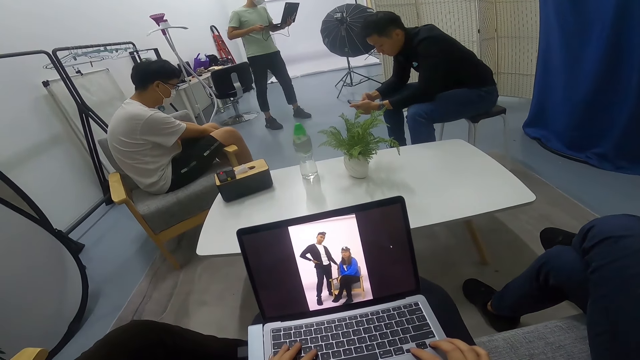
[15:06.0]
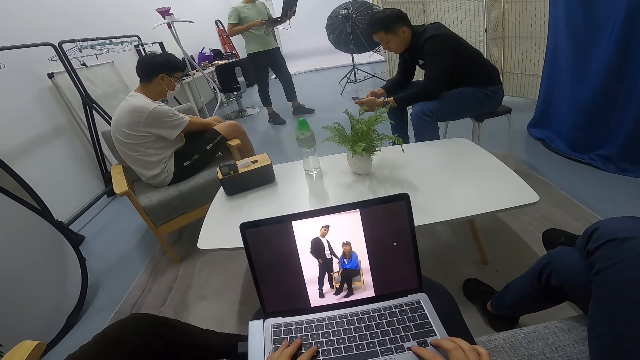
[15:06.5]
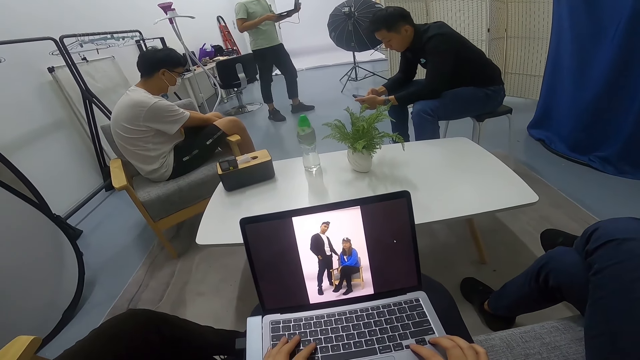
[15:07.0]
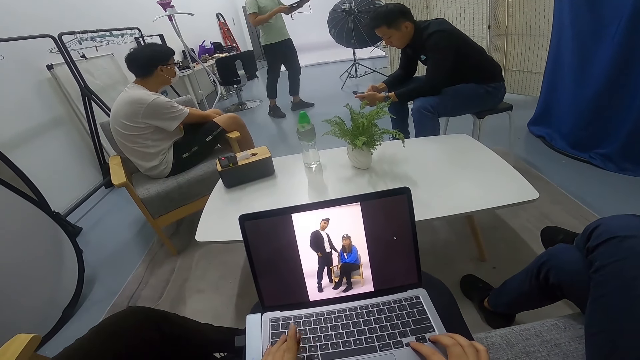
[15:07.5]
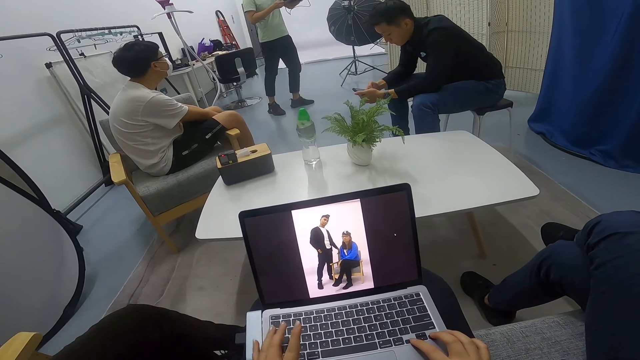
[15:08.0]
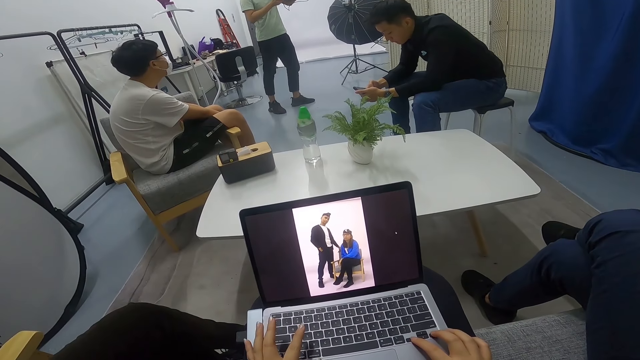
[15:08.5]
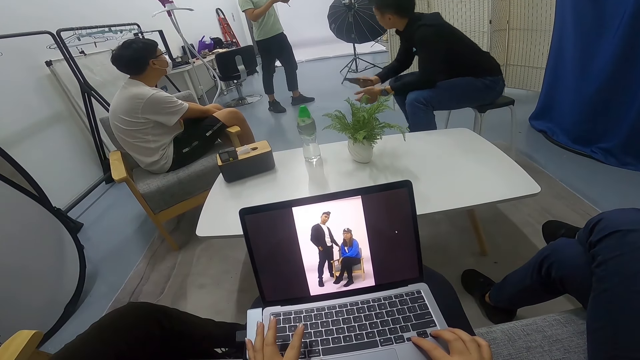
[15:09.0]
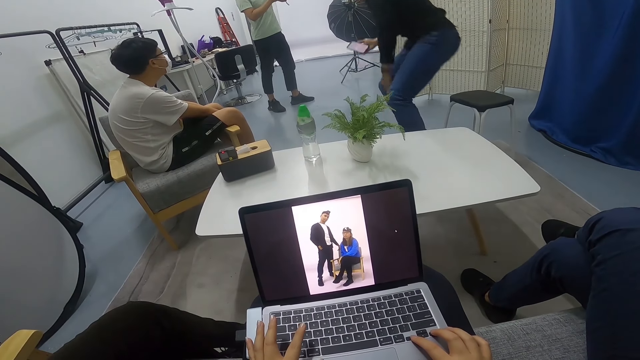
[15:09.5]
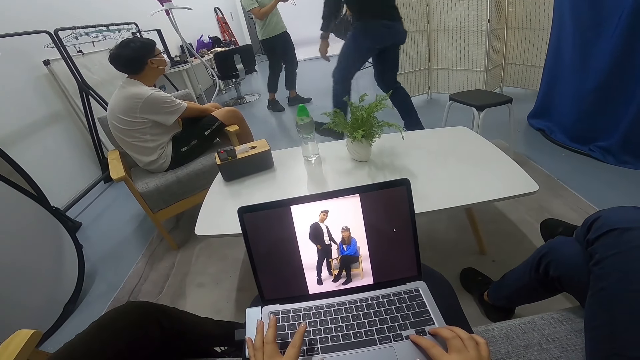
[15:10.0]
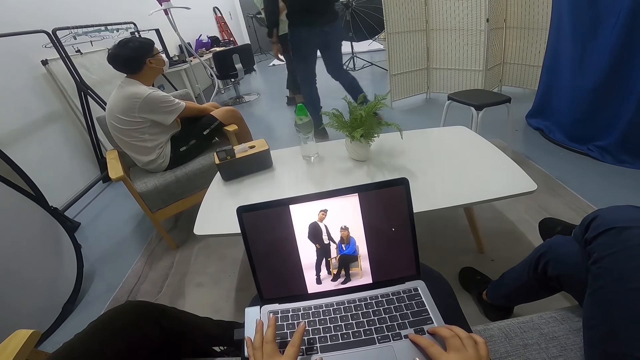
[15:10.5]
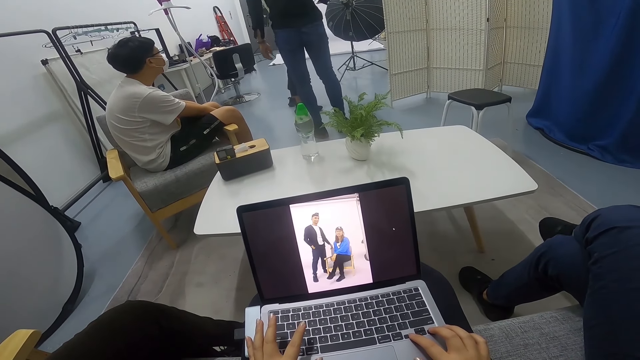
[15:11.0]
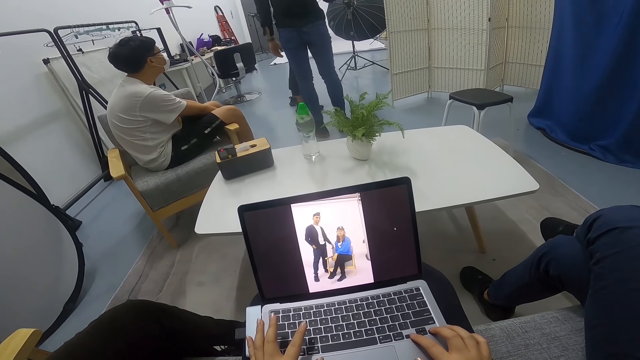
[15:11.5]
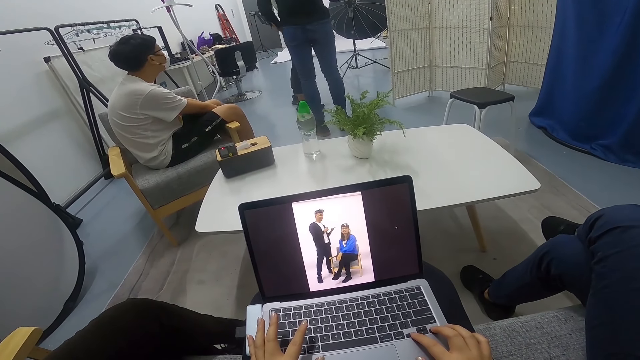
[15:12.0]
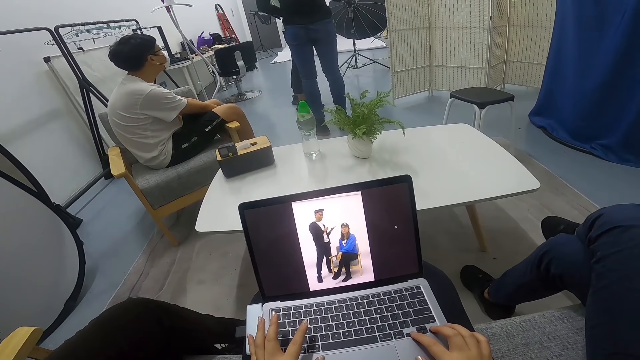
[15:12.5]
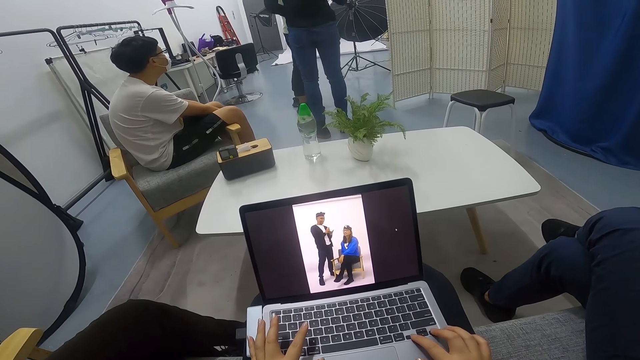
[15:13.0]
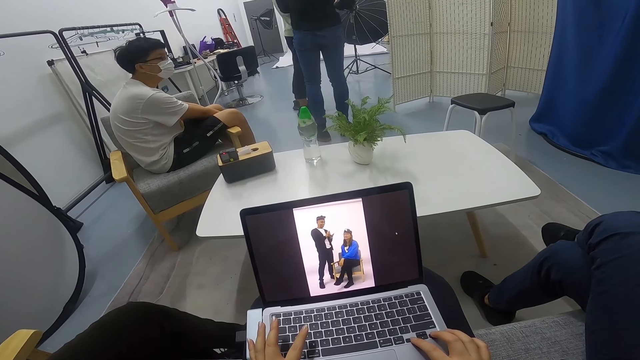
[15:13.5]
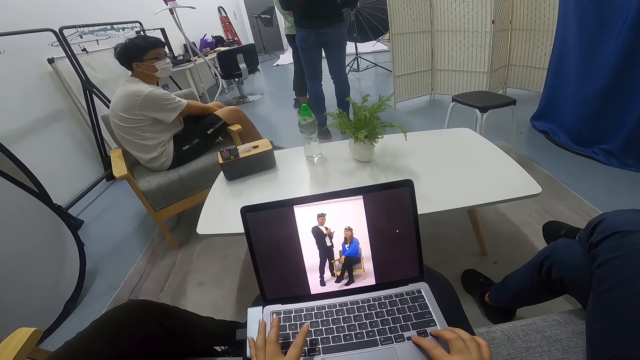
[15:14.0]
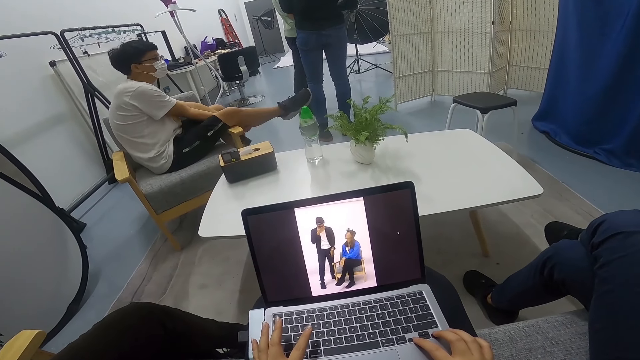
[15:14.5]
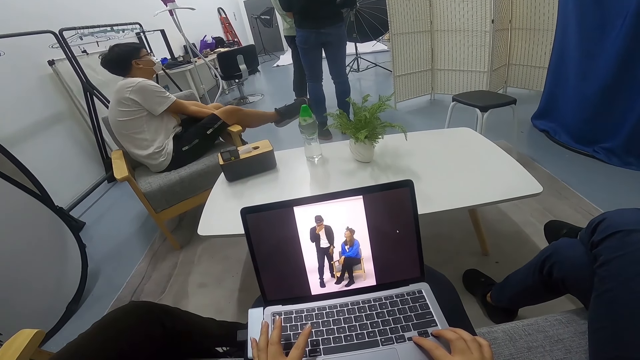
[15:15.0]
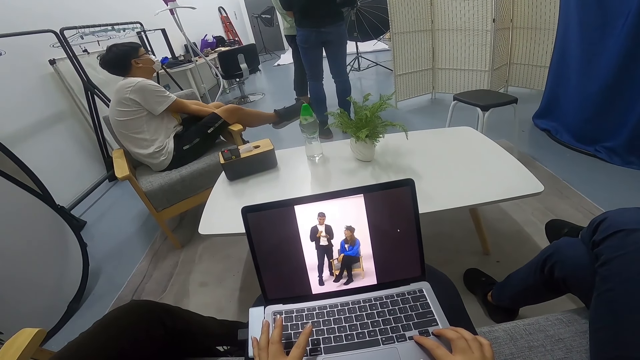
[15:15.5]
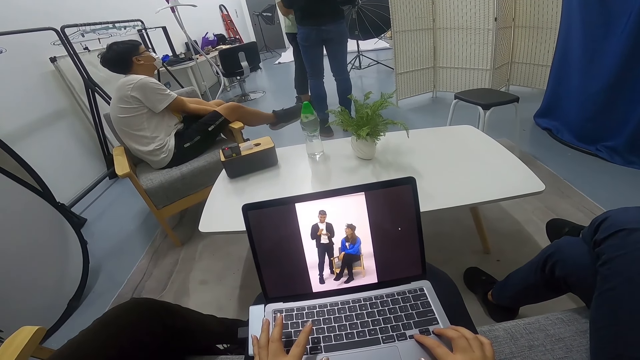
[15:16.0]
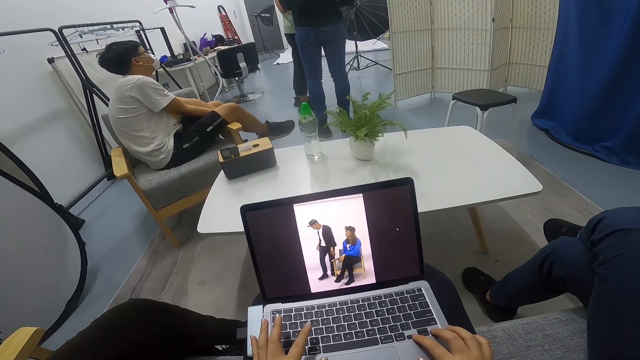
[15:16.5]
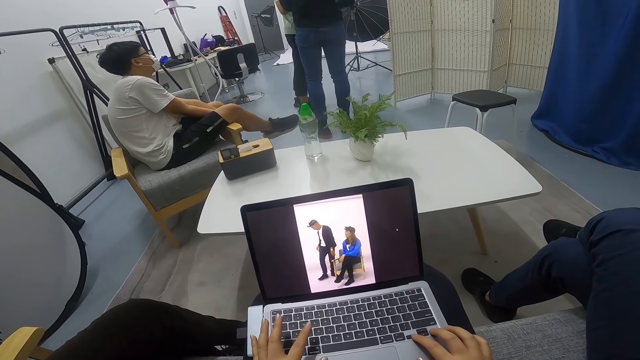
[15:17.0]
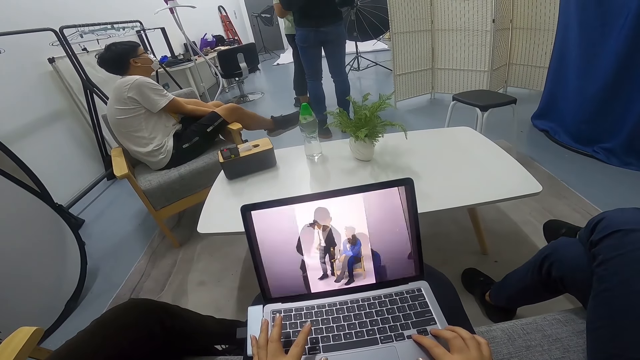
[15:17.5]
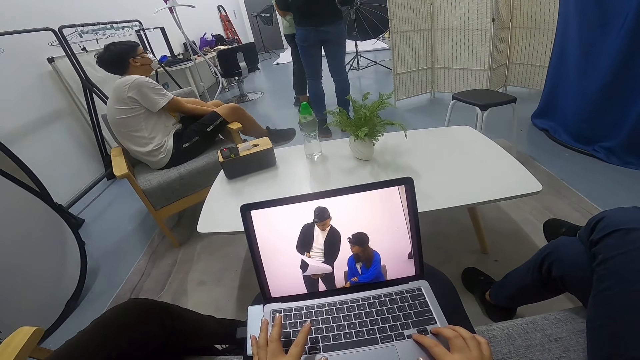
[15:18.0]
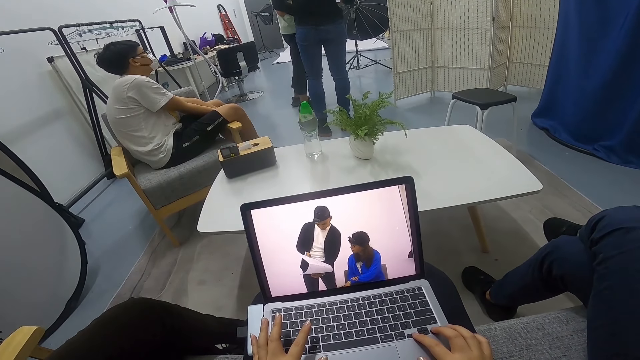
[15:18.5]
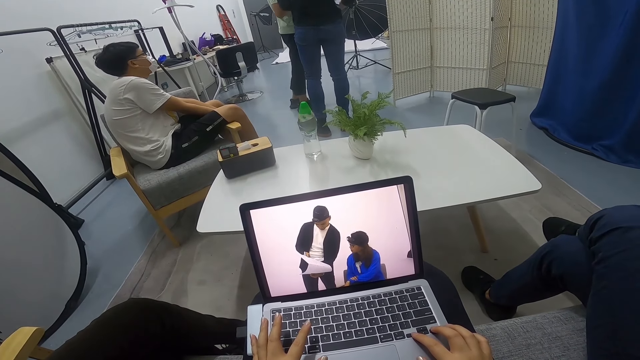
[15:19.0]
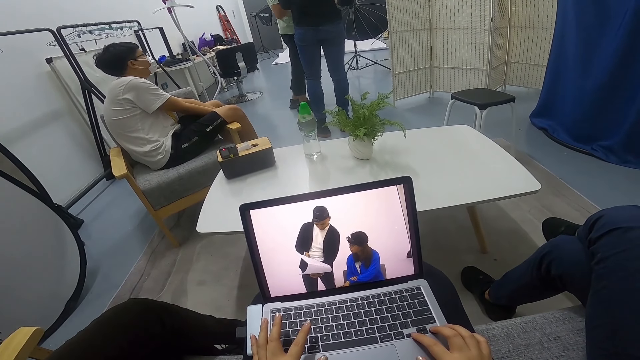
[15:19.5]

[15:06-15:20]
A man stares at another man on the floor. A third man carries a phone to the second man. The third man shows the second man the phone. The third man stands on the floor with the second man. The first man stares at the second man and the third man on the floor. A person lifts the leg up.

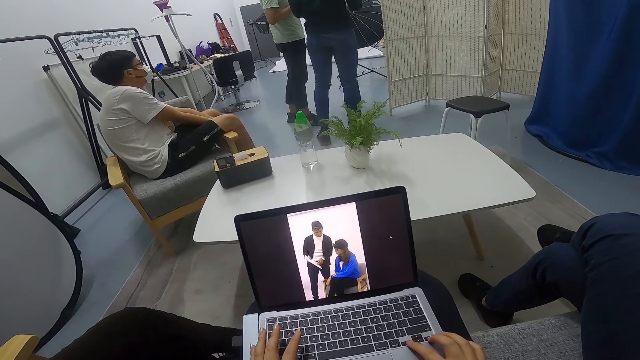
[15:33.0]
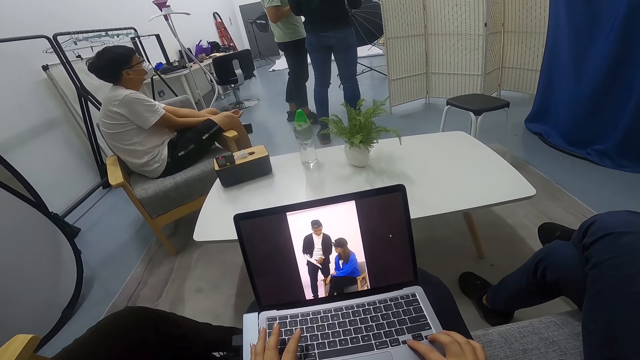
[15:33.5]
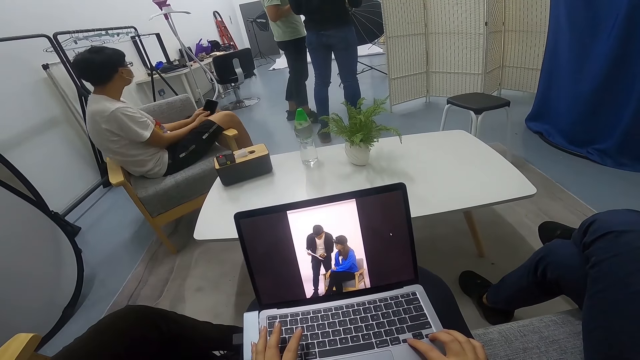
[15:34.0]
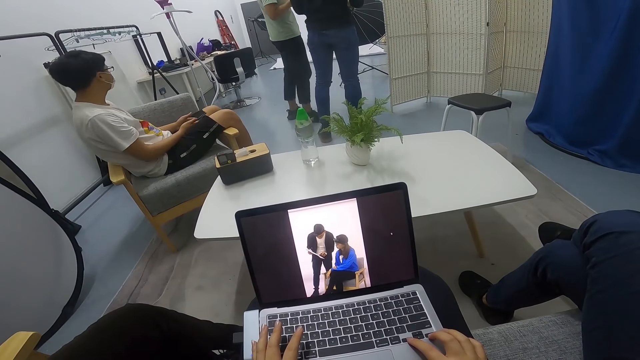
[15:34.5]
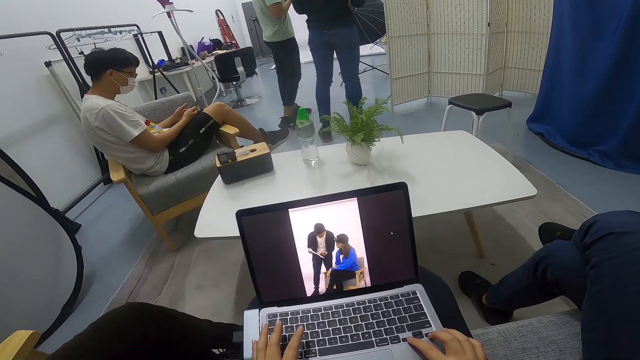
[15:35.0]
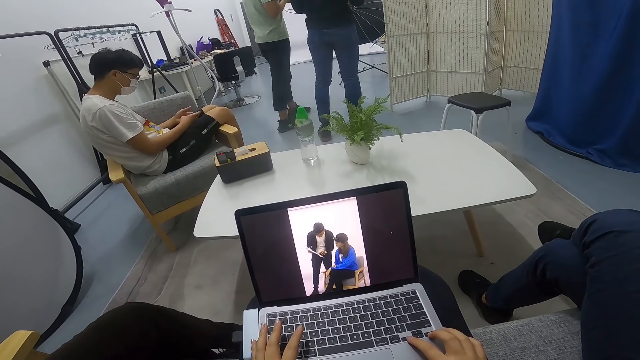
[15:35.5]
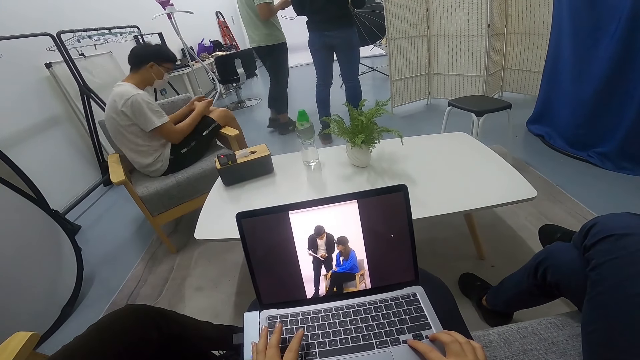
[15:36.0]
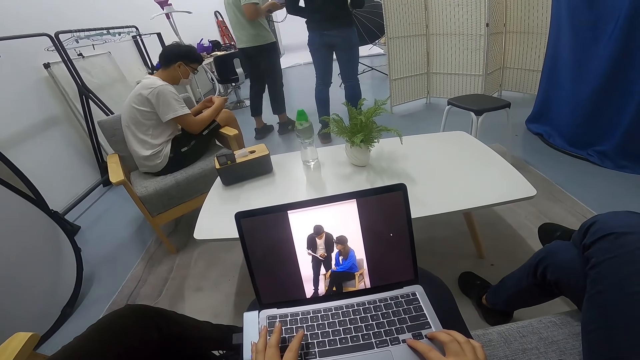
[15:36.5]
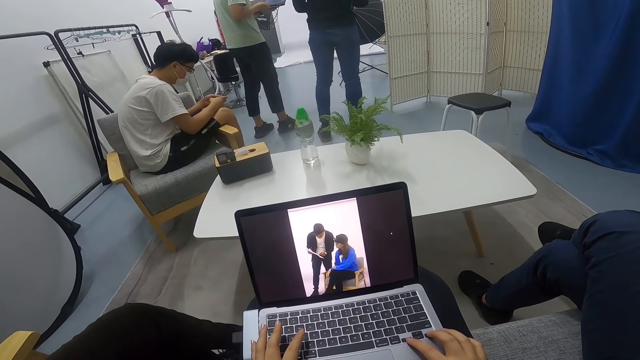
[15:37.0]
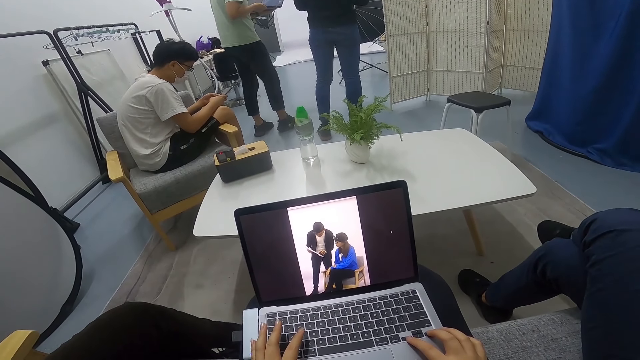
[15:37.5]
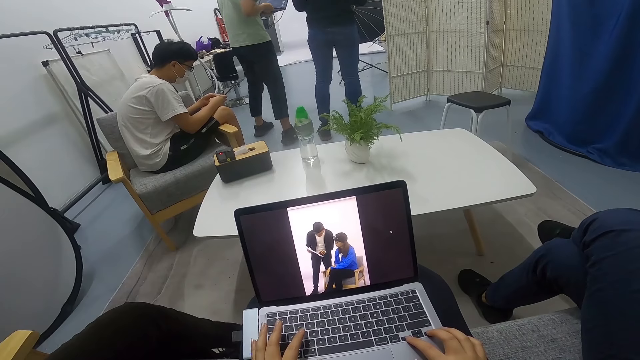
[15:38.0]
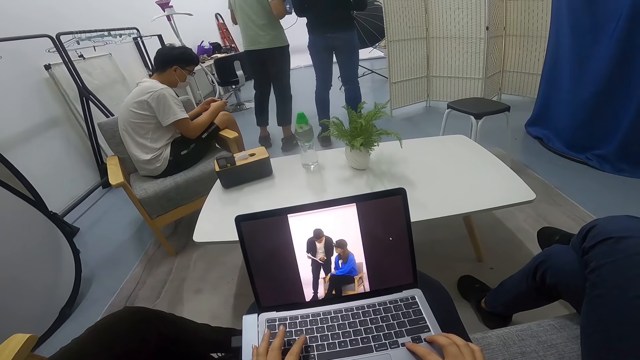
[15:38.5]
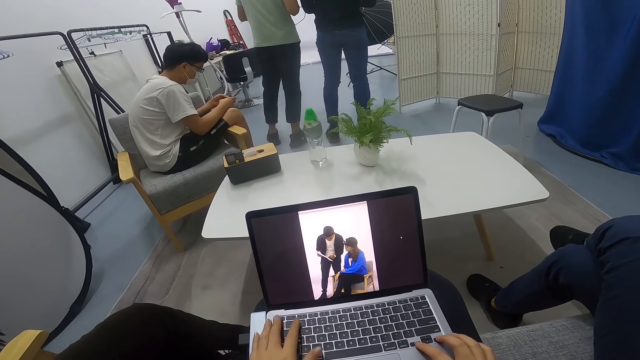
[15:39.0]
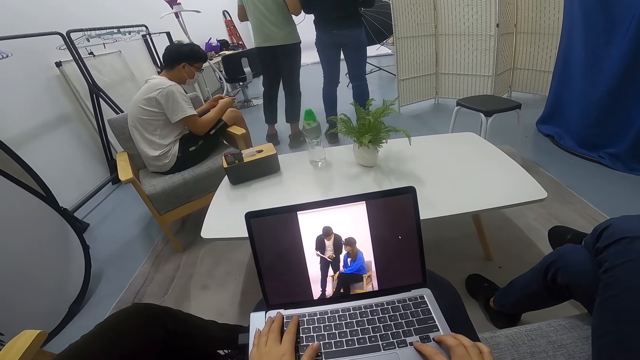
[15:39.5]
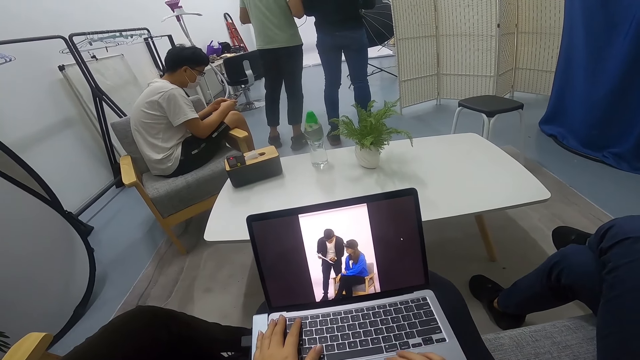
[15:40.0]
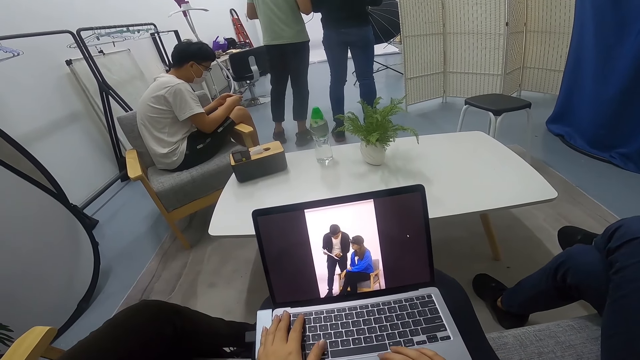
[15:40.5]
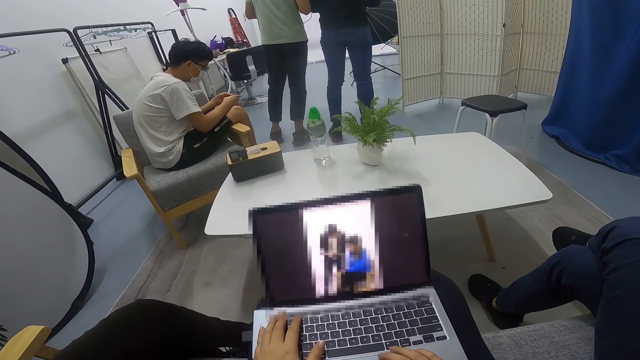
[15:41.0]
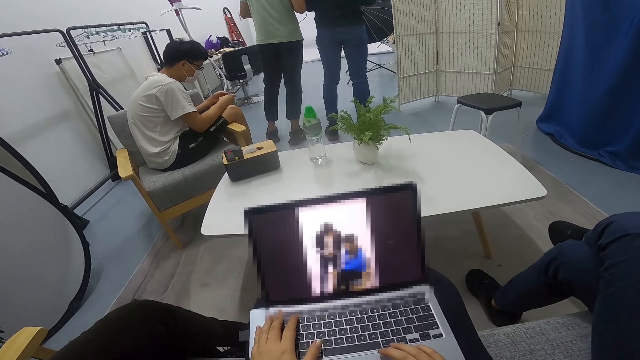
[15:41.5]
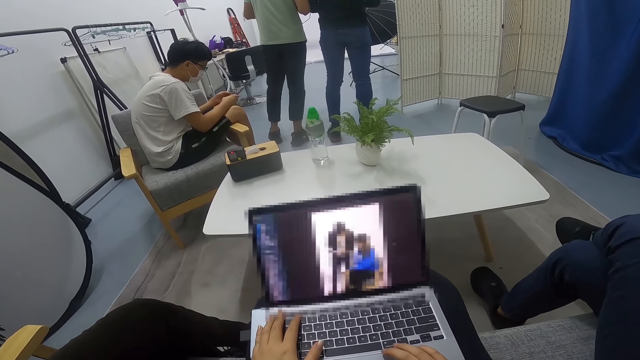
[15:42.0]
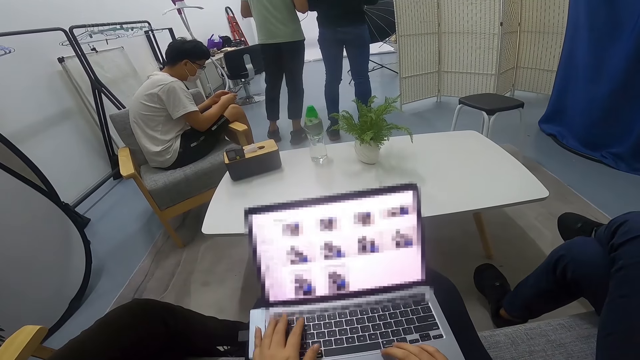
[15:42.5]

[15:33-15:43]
A man uses his phone. The man scrolls the phone.
